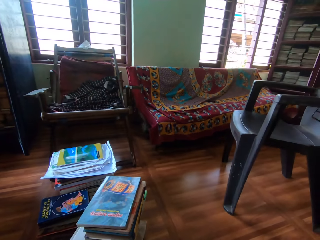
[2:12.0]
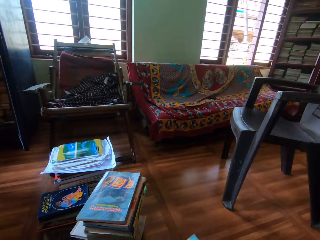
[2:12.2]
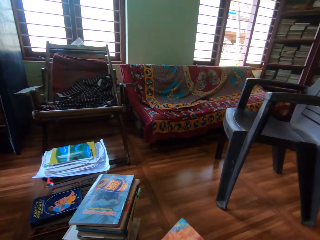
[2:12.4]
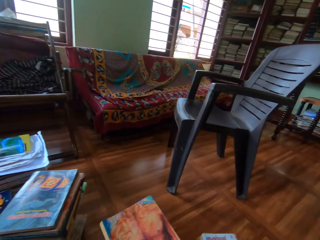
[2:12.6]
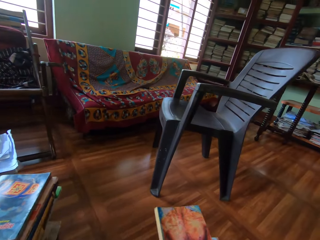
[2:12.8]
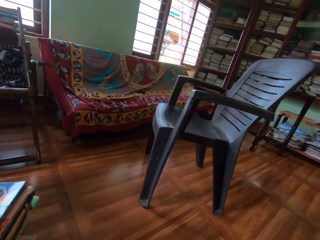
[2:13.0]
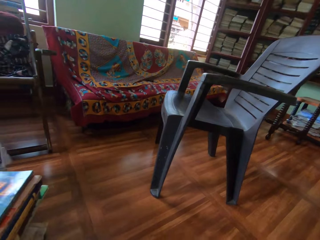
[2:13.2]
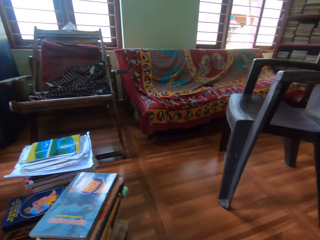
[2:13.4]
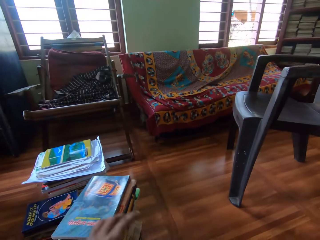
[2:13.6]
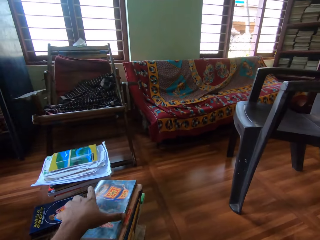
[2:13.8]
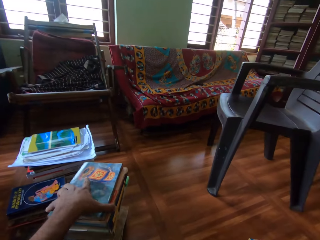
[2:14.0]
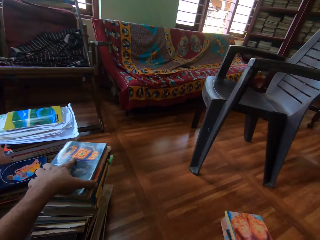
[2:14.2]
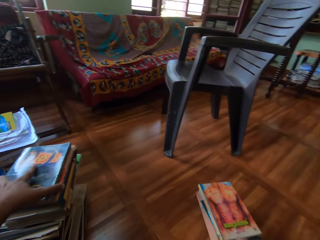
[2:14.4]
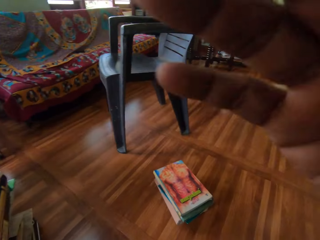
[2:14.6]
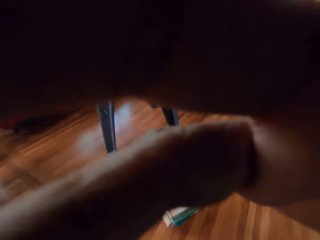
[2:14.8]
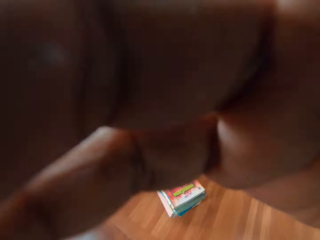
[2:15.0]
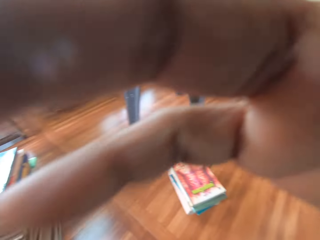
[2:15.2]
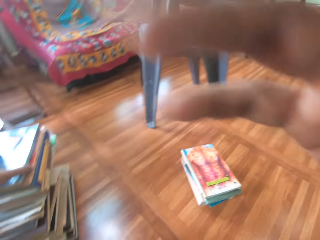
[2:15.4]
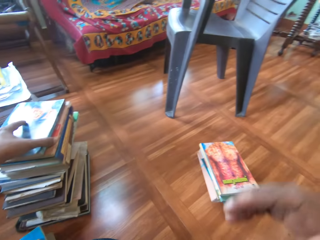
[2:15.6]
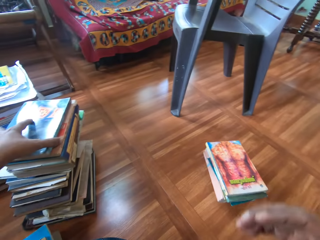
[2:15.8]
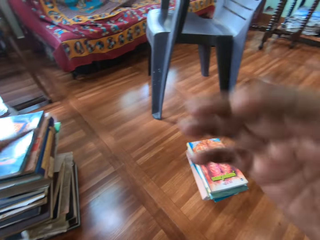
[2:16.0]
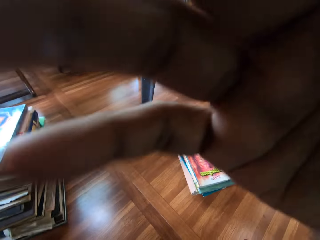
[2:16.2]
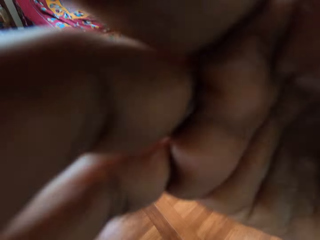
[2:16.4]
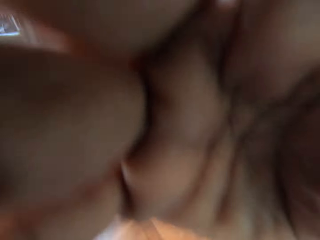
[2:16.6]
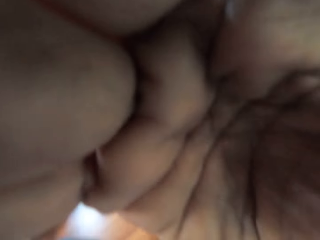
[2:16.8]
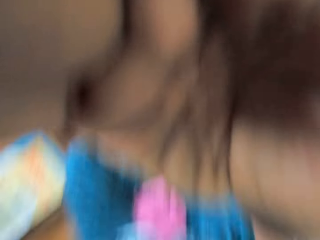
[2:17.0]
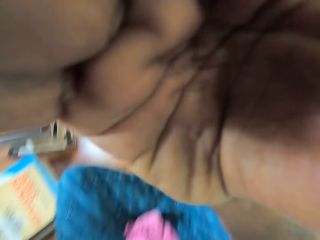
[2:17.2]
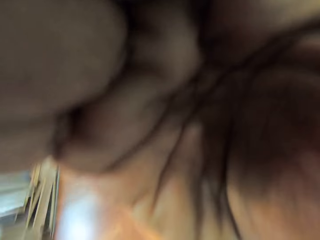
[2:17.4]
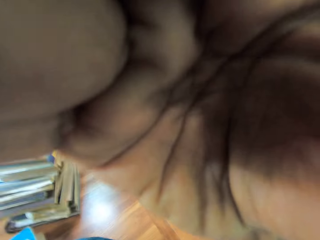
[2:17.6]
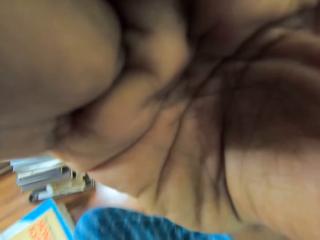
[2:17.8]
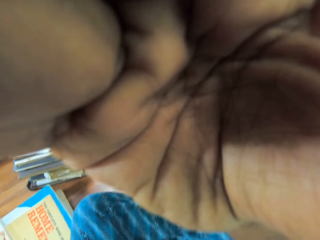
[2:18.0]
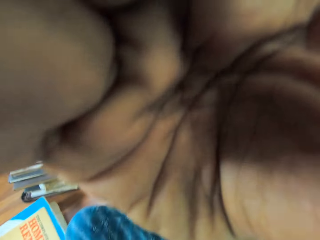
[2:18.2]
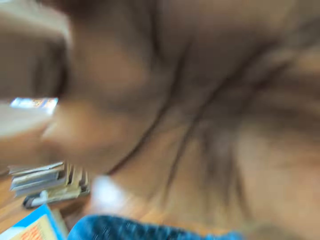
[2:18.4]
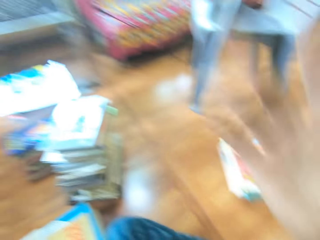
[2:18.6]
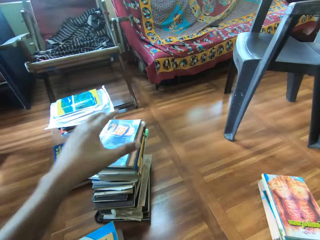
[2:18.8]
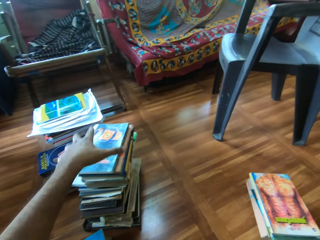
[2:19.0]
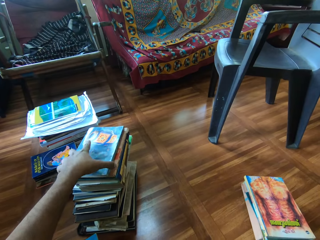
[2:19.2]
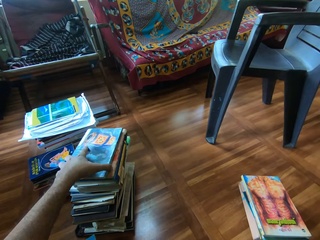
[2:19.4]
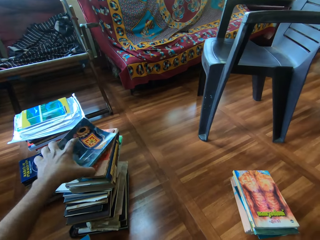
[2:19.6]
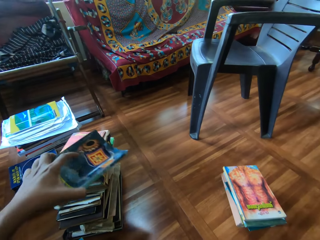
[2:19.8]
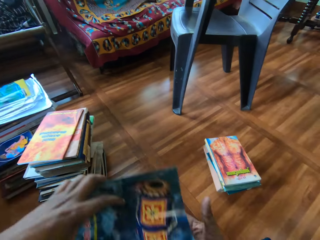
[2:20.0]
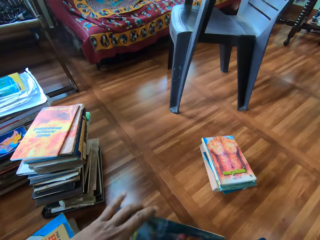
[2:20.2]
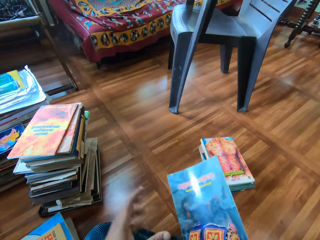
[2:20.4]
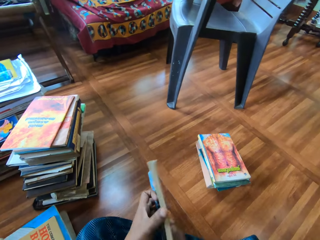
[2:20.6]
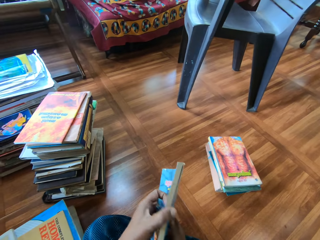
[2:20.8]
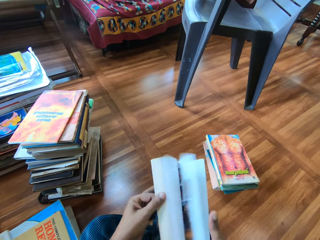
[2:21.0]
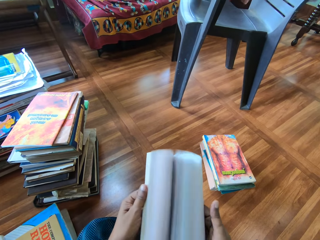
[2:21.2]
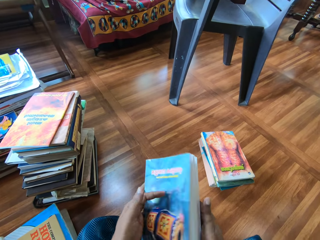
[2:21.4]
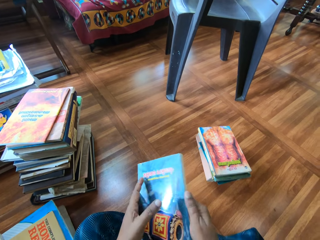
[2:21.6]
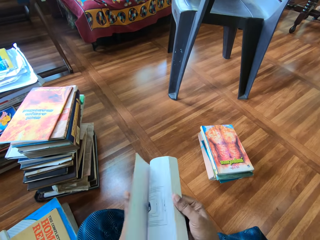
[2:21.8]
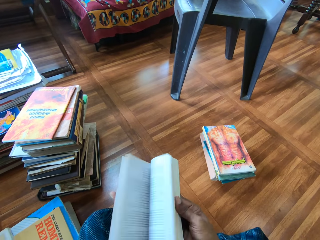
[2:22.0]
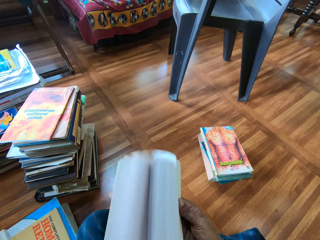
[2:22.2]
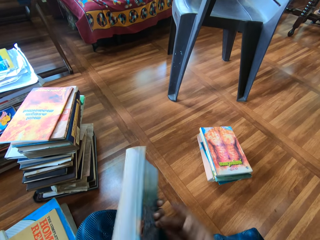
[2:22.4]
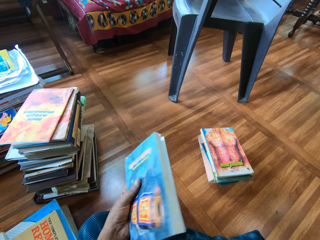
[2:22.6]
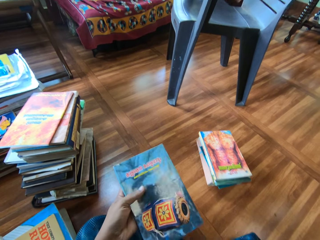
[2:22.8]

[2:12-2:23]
The camera wearer drops the book on the floor. He stacks the book on the floor with his right hand. He picks a book from the pile of books on the floor with his left hand. He adjusts the camera on his head with his hands. He picks a book from the pile of books on the floor with his left hand. He fiddles with the book in his hands. He opens the book.

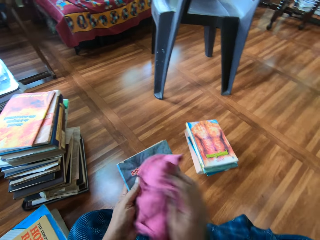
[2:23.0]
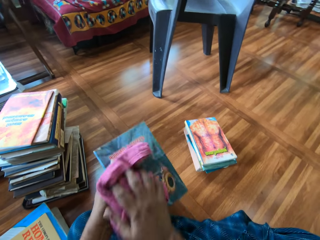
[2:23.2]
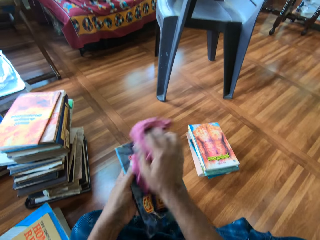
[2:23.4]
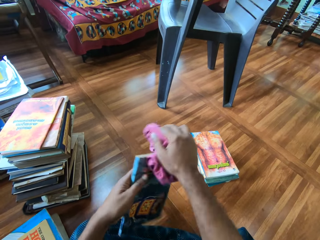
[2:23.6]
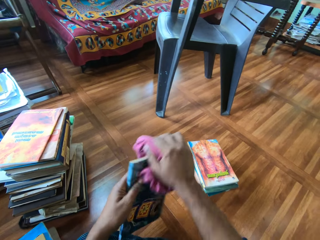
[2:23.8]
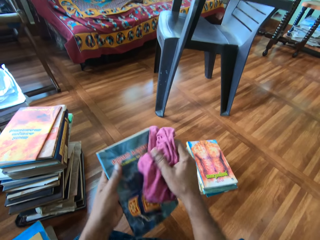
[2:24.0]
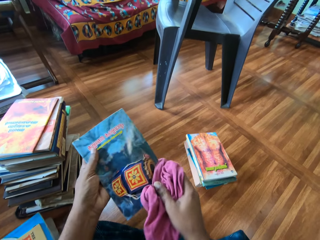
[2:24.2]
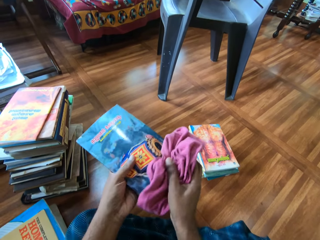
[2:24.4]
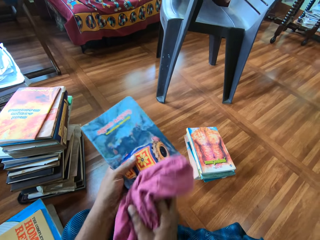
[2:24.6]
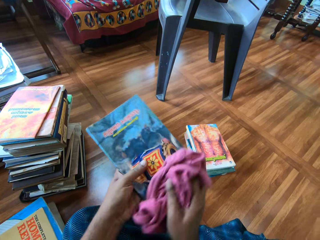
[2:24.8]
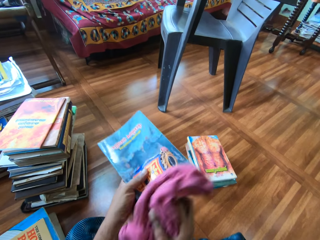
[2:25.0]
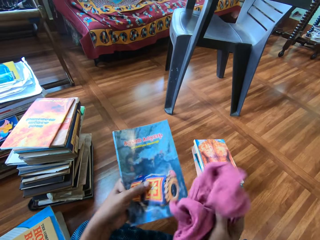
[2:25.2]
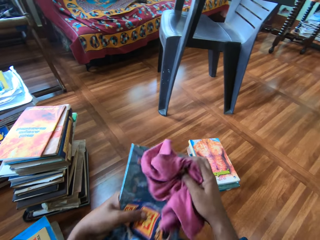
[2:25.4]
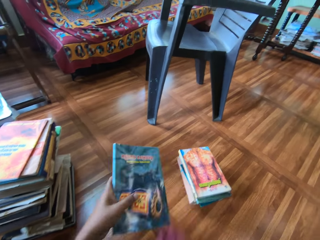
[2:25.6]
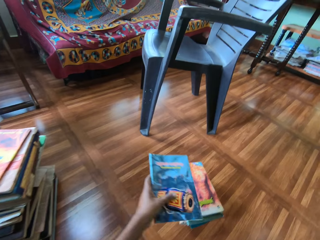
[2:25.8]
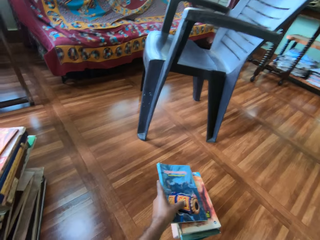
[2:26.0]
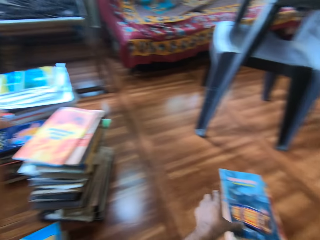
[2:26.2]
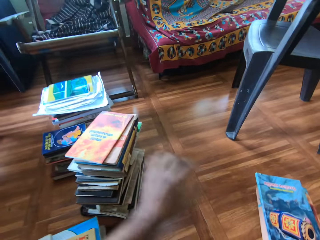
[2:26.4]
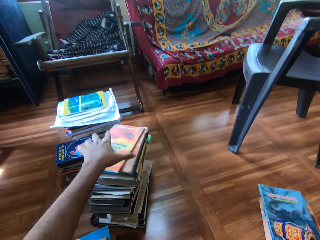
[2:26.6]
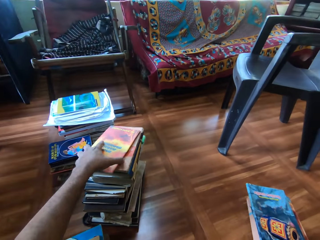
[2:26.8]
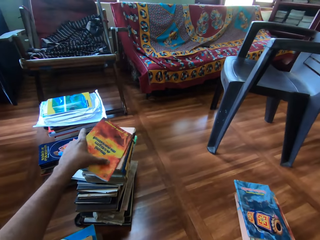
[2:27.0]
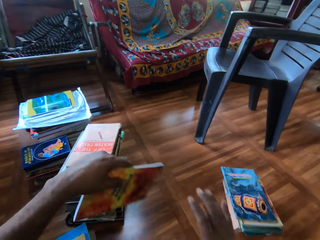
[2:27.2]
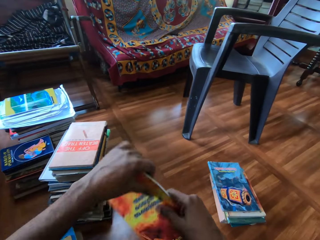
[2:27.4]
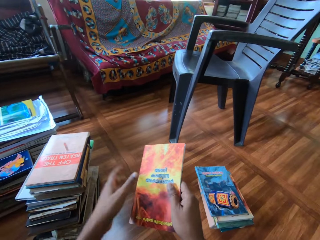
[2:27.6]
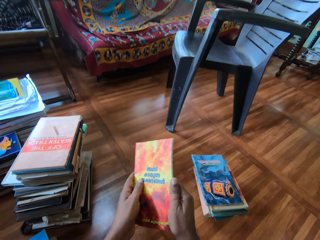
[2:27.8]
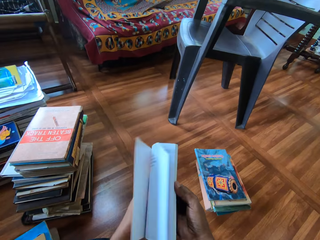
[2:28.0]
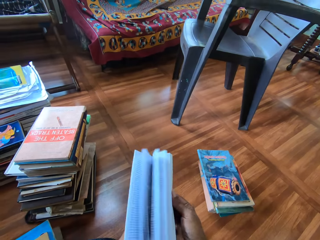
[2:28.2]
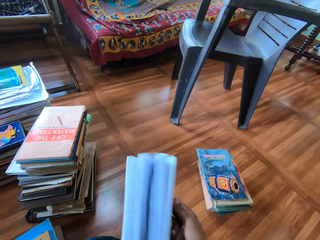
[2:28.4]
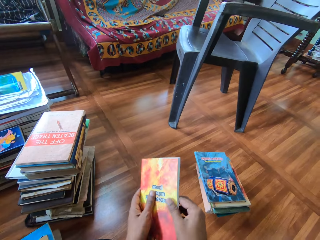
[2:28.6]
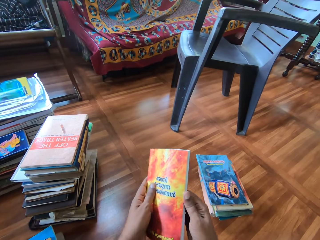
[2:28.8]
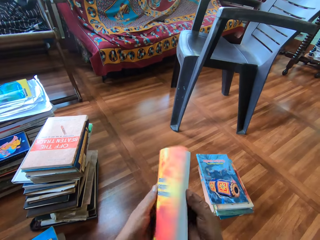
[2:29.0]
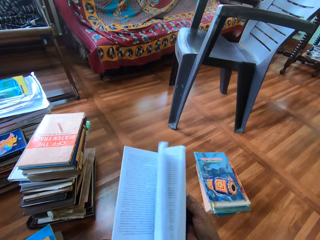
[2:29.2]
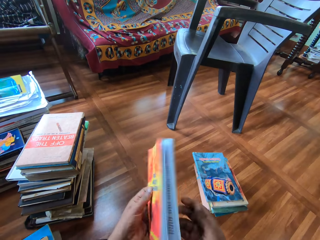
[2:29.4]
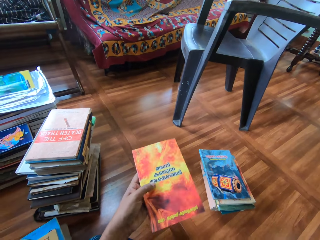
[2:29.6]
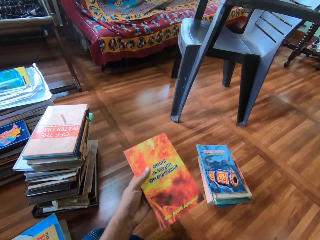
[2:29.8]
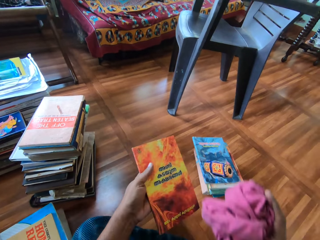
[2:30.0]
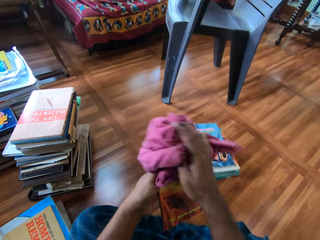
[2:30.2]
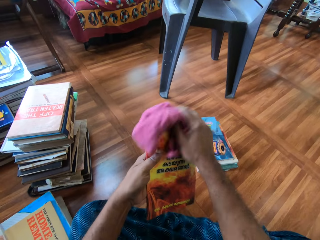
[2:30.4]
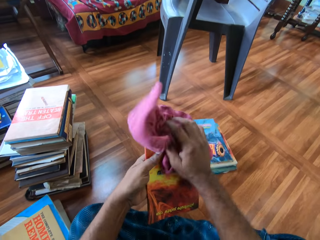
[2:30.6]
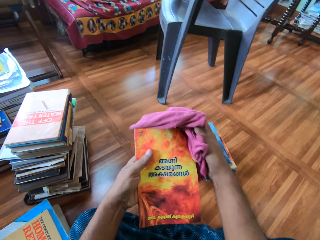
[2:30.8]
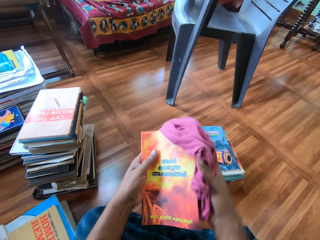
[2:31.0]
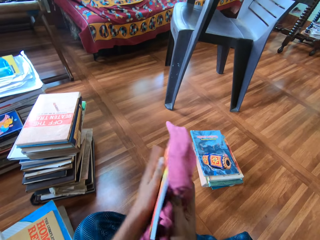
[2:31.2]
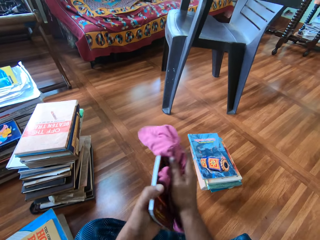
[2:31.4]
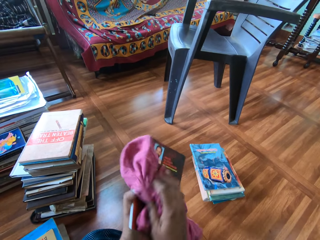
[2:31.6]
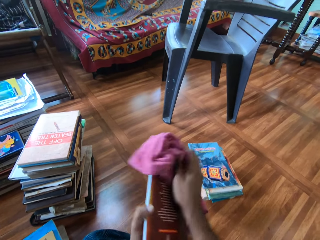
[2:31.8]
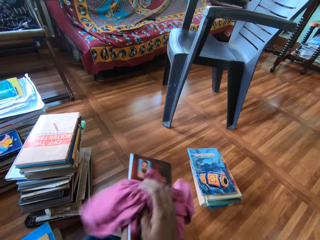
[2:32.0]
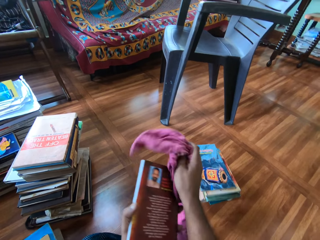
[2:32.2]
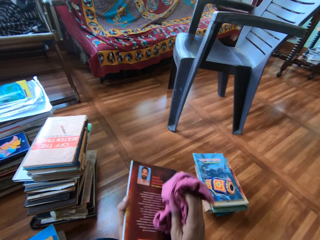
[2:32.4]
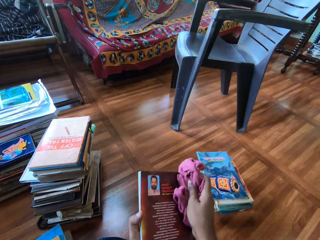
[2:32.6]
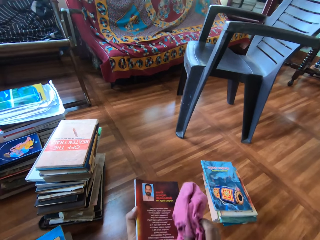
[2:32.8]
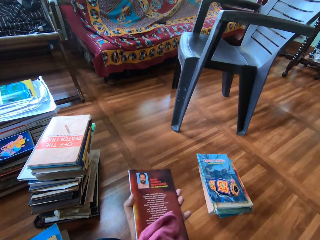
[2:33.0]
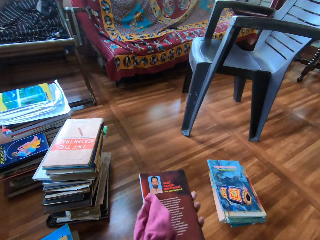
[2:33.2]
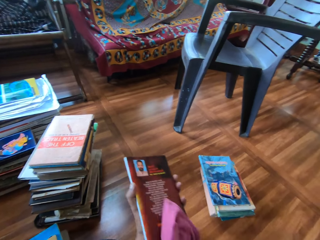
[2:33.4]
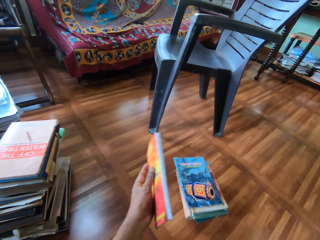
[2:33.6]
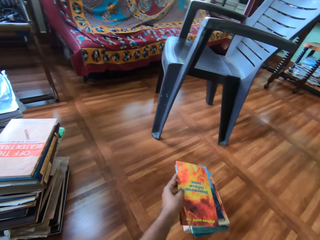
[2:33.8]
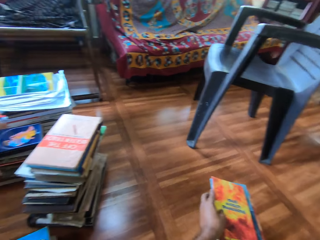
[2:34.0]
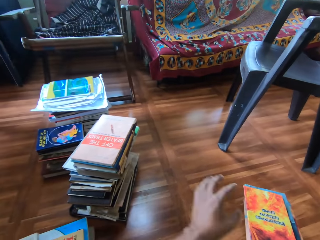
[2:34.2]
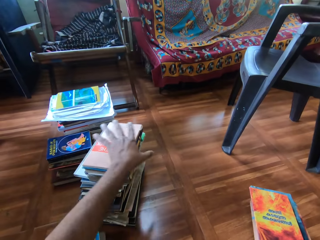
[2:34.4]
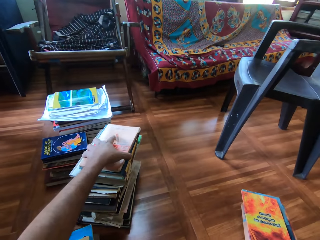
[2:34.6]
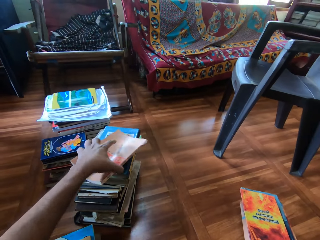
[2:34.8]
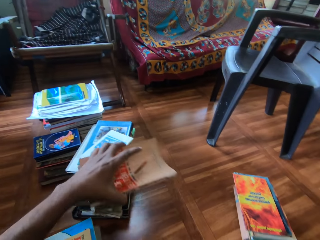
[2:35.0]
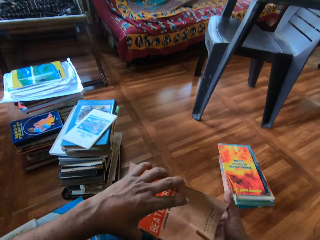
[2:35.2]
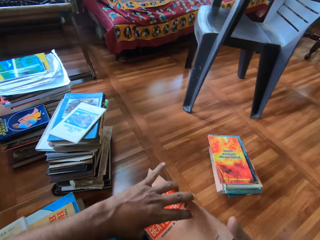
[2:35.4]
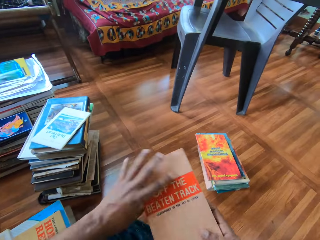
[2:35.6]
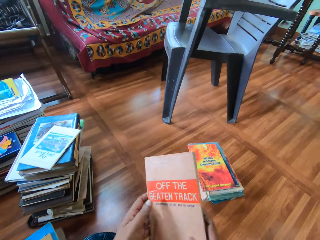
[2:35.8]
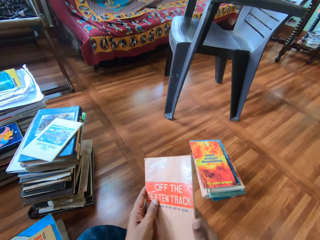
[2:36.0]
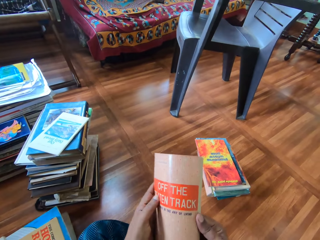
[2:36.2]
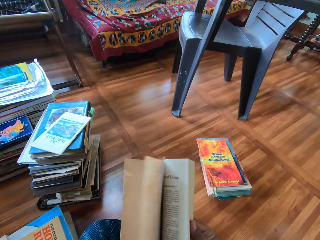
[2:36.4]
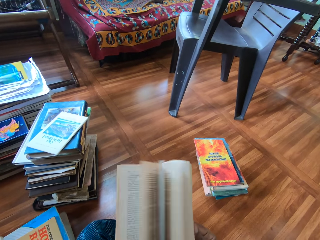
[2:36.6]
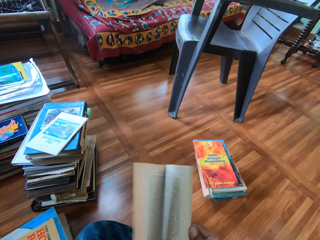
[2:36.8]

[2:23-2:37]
The camera wearer cleans the book with the napkin in his right hand. He stacks the book on the floor with his left hand. He drops the book on the floor. He picks a book from the pile of books on the floor with his left hand. He fiddles with the book in his hands. He opens the book. He cleans the book with the napkin in his right hand. He stacks the book on the floor with his left hand. He drops the book on the floor. He picks a book from the pile of books on the floor with his left hand. He fiddles with the book in his hands. He opens the book.
